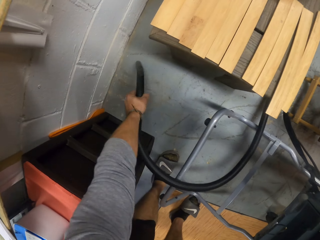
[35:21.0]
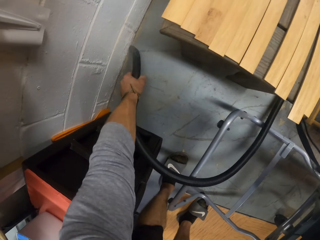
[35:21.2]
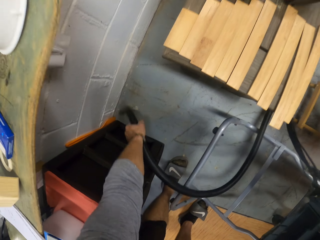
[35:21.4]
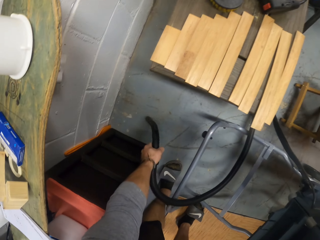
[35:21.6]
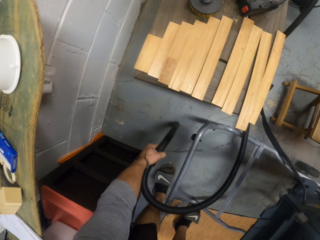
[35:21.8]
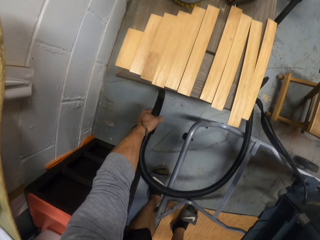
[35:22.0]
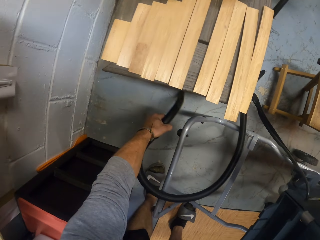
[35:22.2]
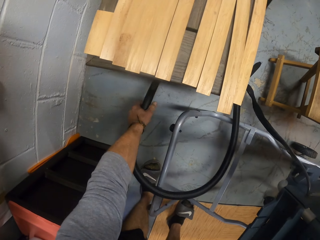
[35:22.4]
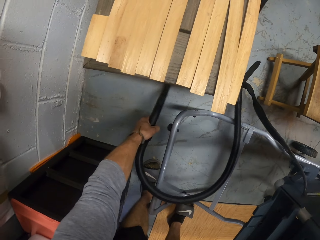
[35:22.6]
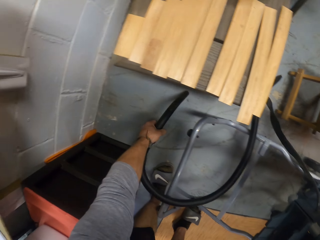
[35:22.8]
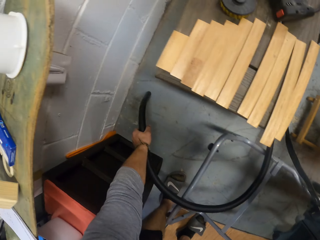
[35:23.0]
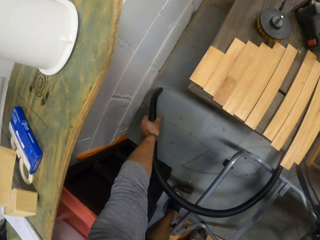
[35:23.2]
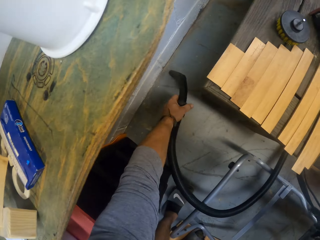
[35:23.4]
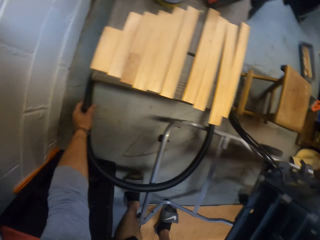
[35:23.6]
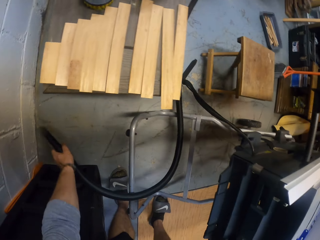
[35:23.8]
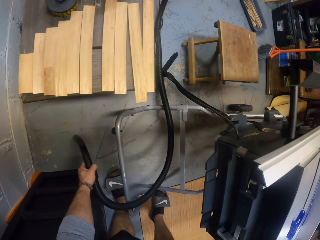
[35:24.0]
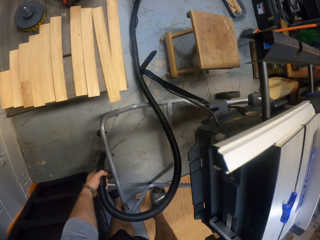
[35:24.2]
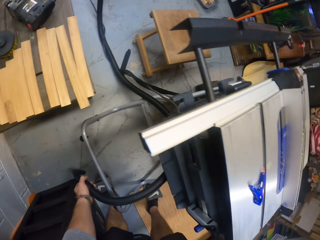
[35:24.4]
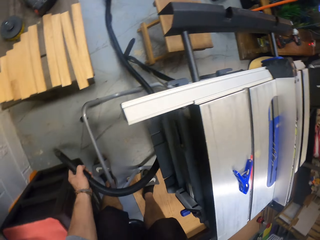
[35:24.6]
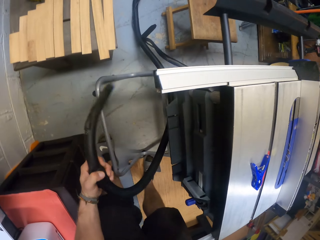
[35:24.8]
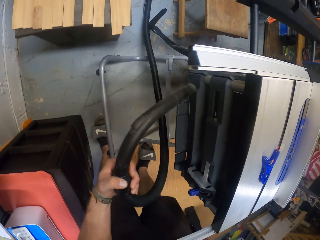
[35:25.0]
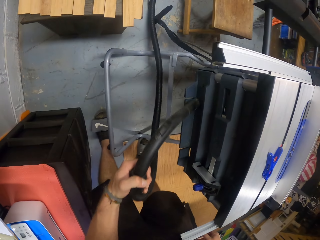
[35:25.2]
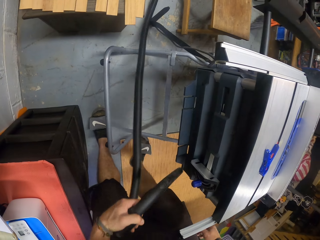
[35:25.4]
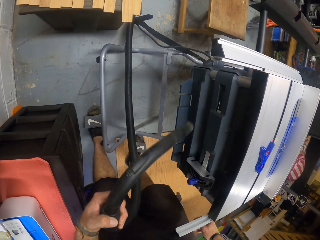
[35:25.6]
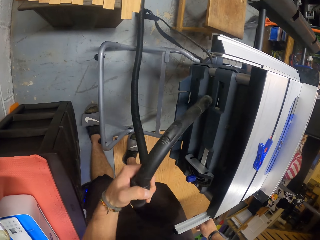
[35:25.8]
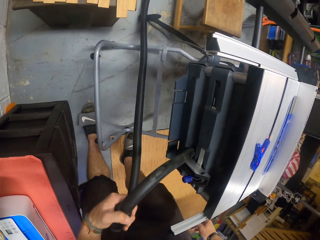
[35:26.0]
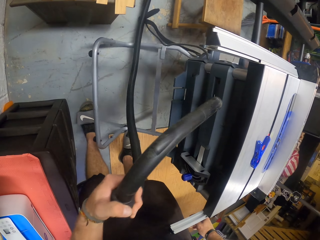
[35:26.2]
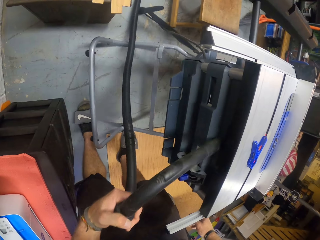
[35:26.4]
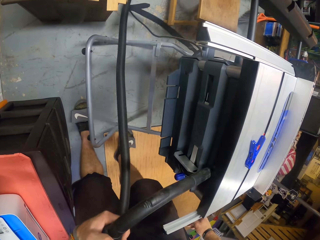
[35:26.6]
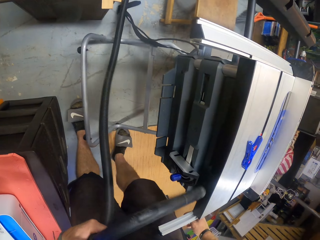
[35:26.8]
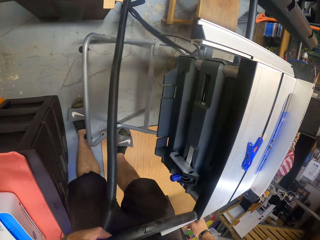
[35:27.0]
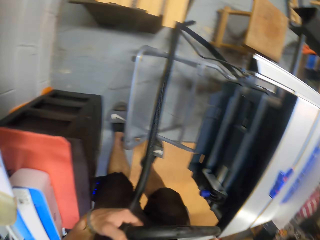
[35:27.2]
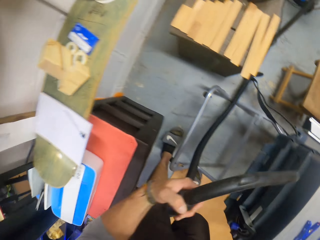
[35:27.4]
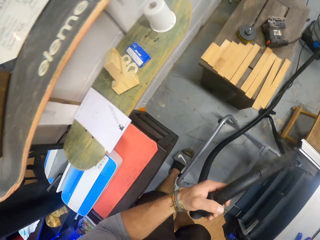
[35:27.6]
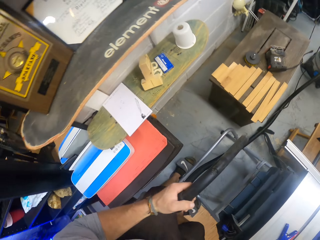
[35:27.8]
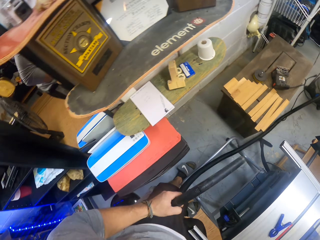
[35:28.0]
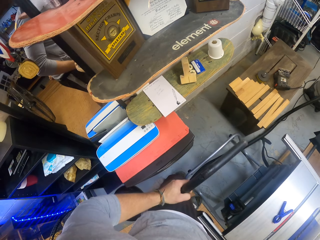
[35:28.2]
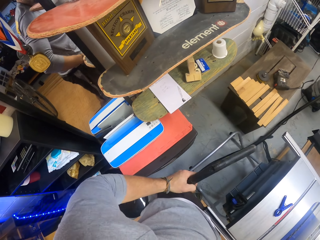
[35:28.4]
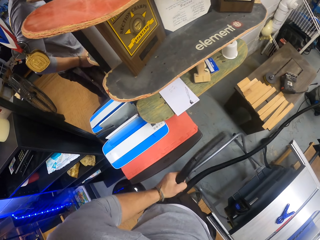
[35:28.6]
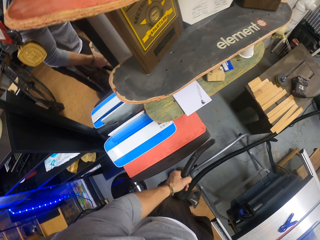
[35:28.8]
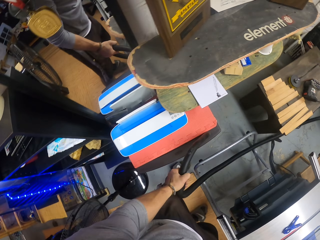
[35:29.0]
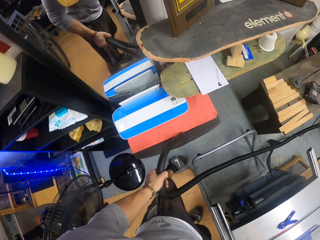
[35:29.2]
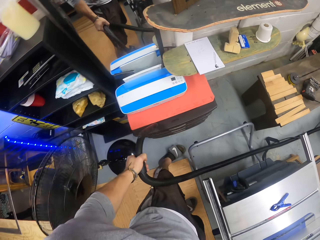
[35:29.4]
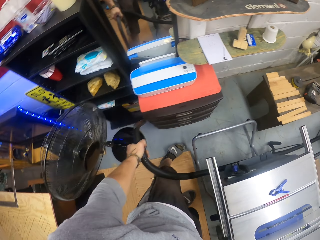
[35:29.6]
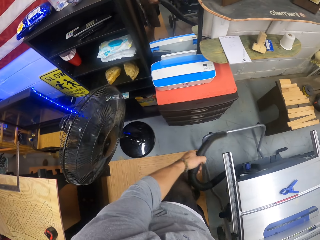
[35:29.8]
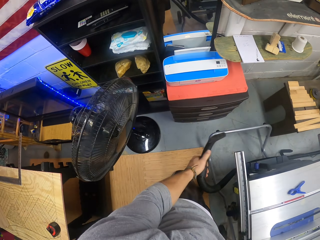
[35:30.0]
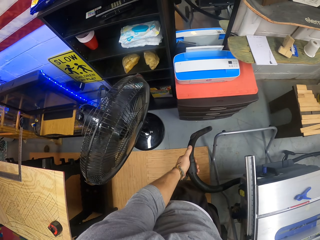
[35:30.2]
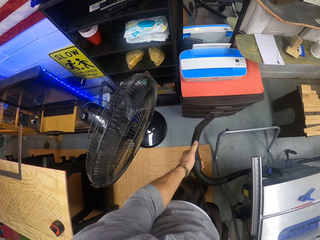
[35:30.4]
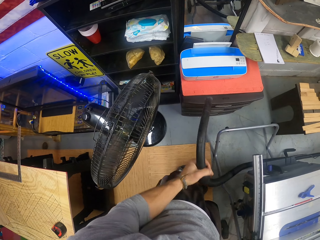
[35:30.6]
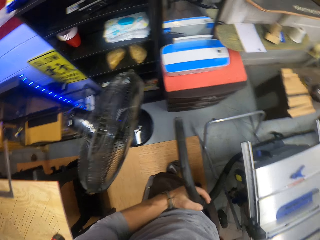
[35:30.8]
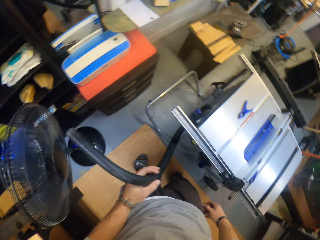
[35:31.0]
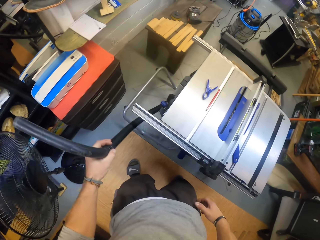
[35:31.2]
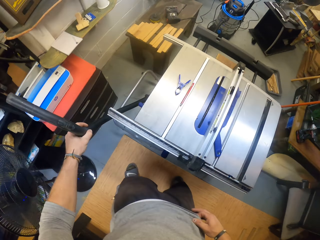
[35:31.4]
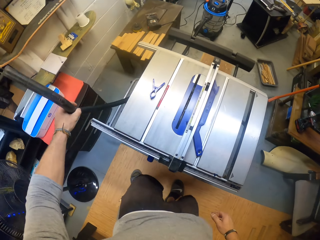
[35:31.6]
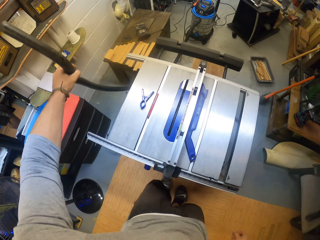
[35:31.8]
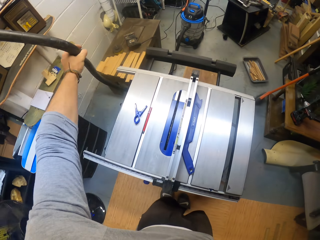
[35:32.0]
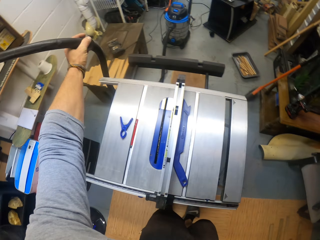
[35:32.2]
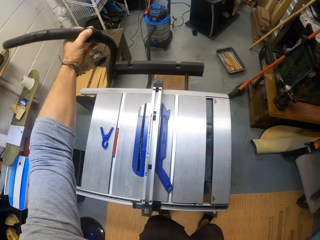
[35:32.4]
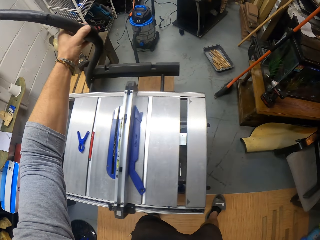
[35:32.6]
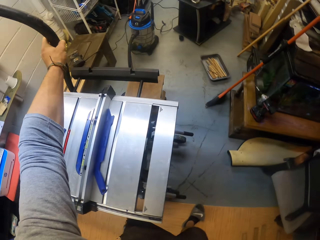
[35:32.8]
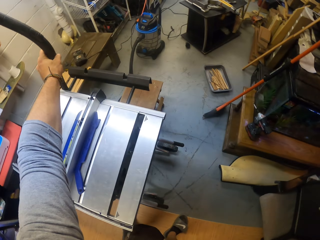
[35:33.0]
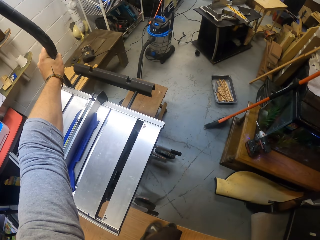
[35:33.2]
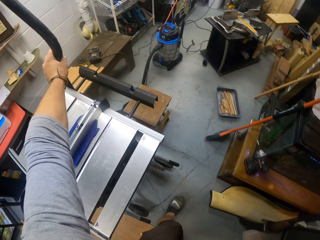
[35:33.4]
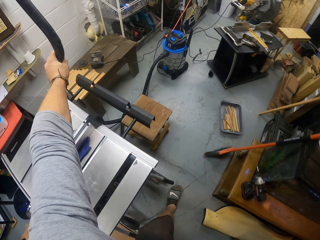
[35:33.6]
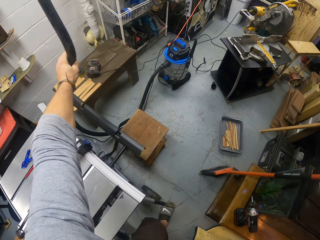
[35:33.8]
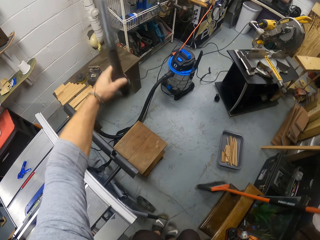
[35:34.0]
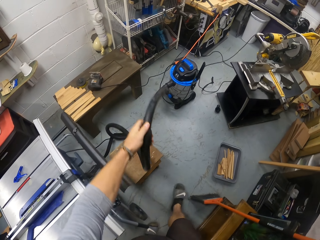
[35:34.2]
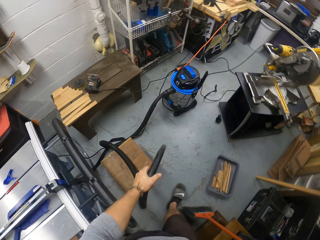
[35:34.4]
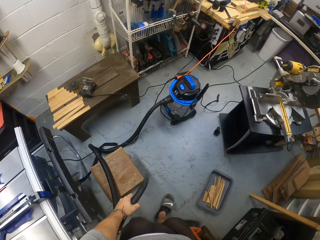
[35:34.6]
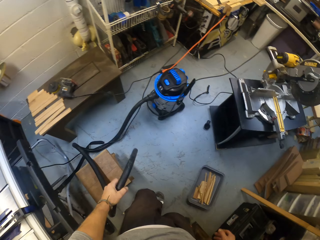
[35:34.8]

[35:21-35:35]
The camera wearer vacuums the table saw with the vacuum cleaner in his left hand. He lifts the vacuum pipe. He vacuums a cabinet with the vacuum cleaner in his left hand. He walks.

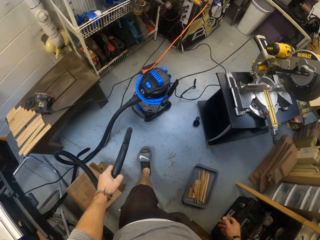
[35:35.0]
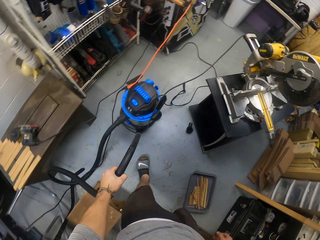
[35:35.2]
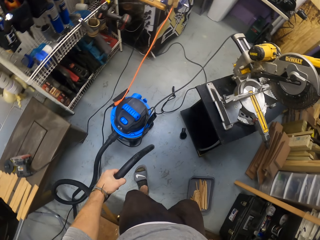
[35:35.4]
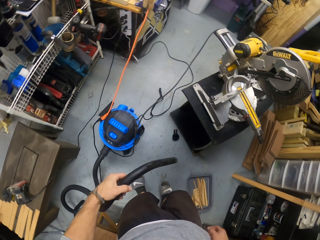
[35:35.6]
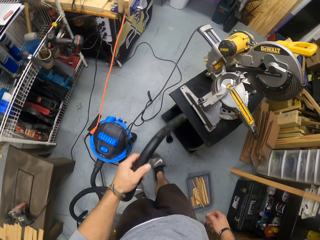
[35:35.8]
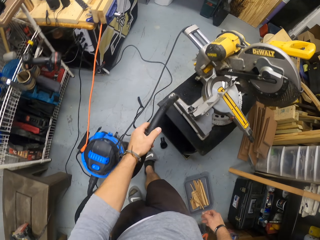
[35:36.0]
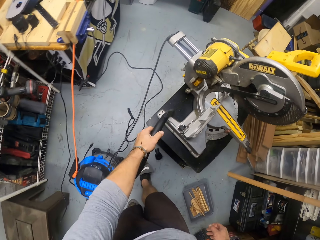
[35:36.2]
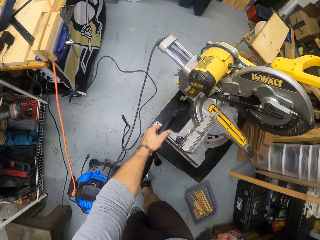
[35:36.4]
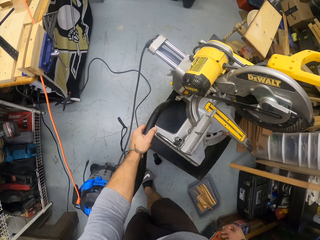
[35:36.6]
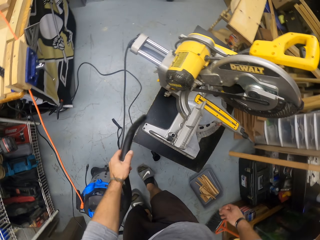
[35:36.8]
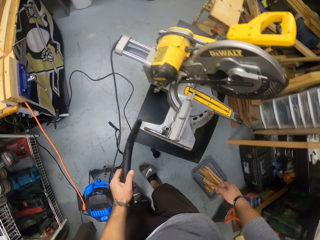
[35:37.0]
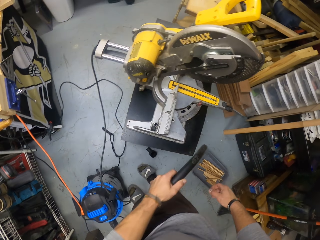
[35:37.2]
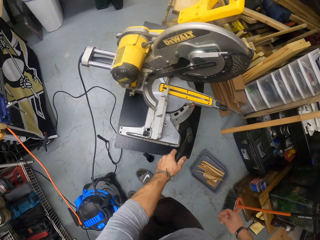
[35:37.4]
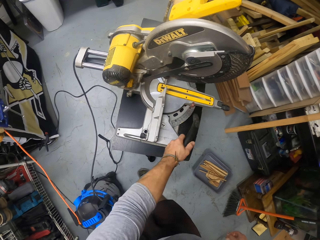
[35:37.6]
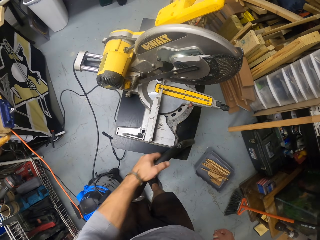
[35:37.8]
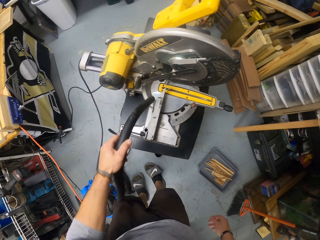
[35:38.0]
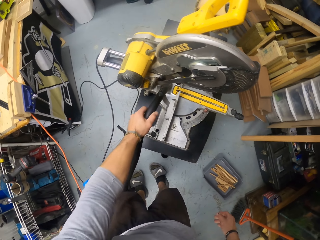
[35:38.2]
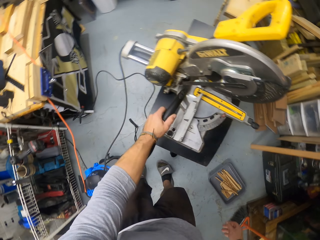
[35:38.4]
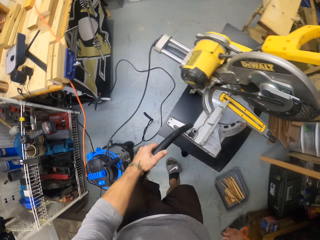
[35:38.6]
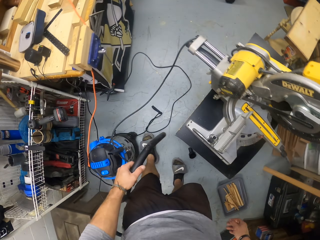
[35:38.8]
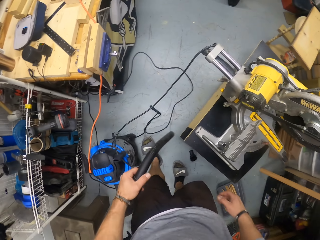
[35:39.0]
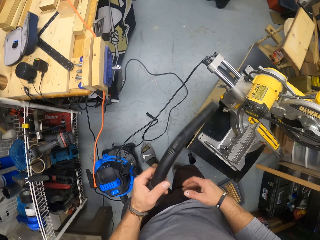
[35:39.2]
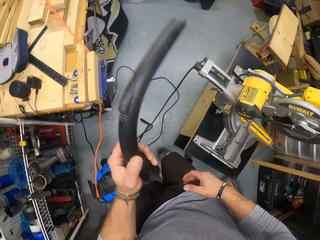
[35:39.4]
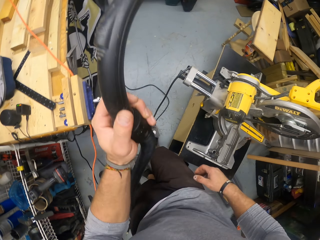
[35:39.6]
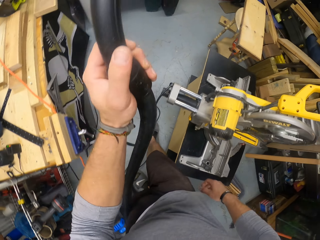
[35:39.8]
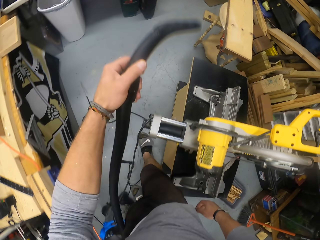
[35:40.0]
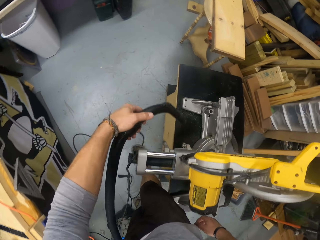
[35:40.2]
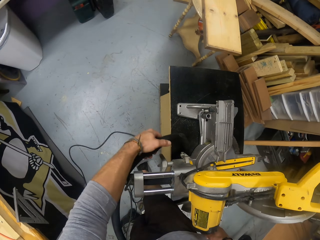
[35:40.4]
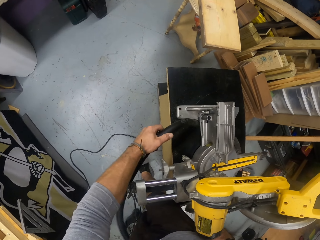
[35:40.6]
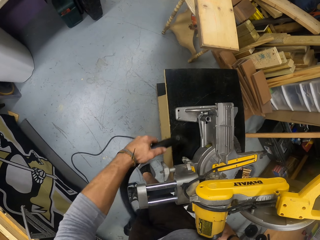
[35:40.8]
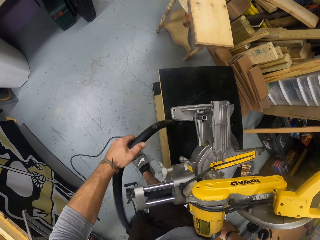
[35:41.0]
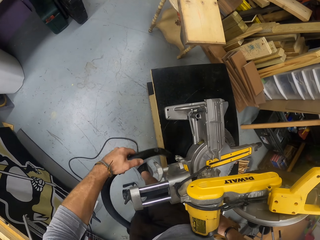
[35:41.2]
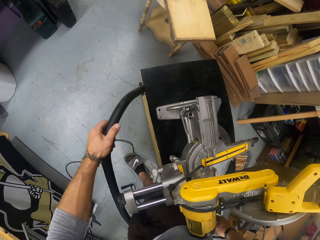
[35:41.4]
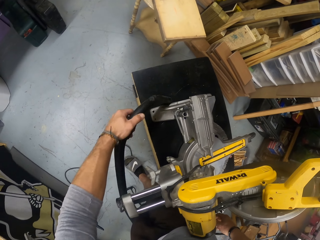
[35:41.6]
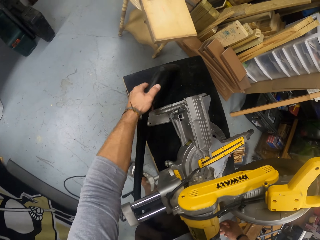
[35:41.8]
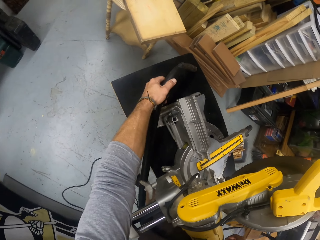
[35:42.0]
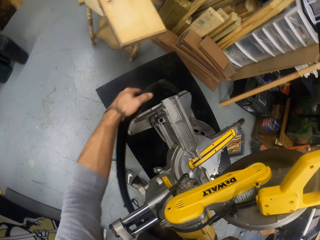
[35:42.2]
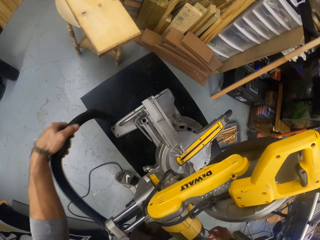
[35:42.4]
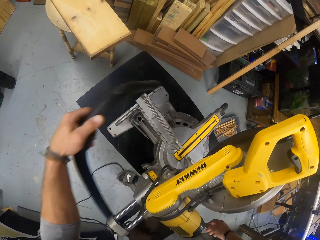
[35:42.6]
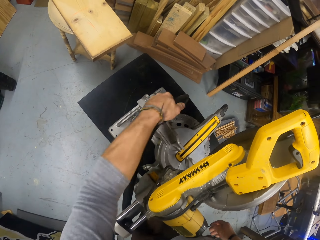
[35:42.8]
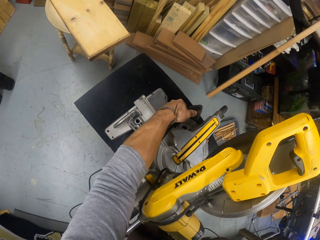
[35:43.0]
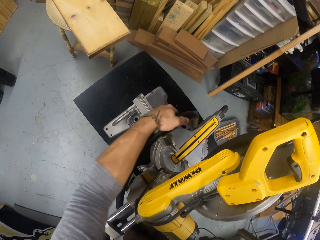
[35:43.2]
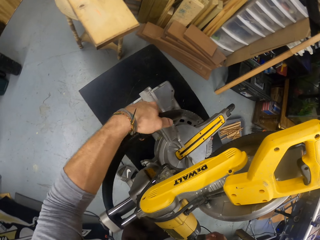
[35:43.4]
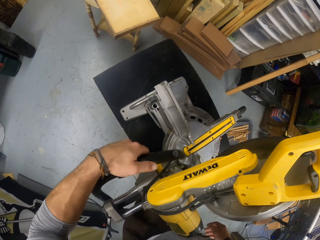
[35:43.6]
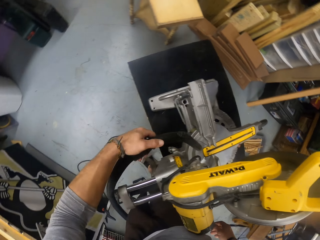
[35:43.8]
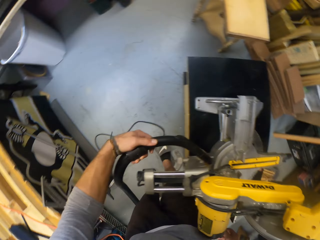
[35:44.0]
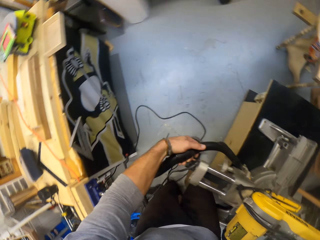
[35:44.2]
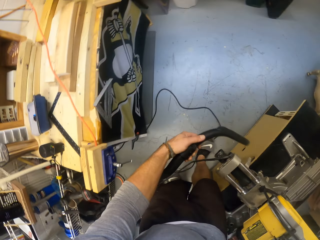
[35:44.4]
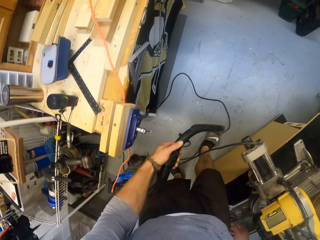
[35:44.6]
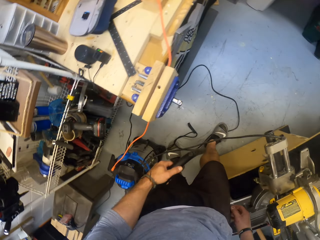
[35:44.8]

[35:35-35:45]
The camera wearer vacuums a circular saw with the vacuum cleaner hose in his left hand. He blows the work table.
